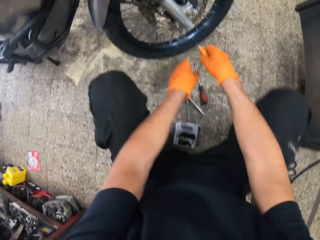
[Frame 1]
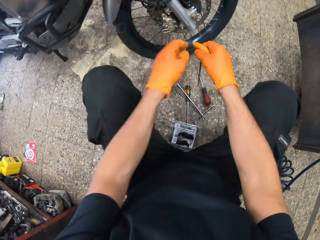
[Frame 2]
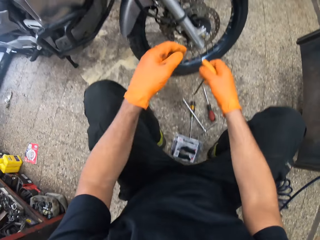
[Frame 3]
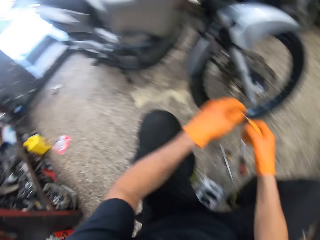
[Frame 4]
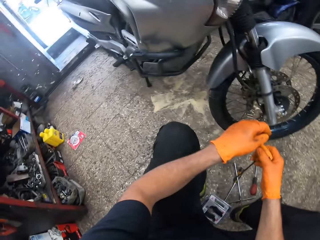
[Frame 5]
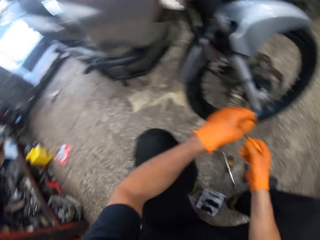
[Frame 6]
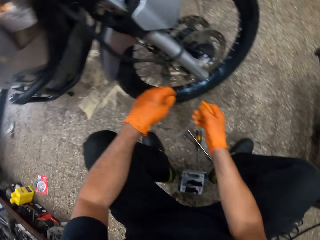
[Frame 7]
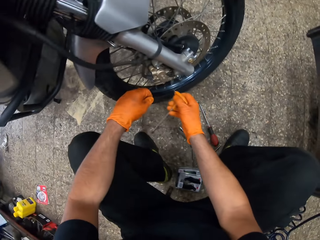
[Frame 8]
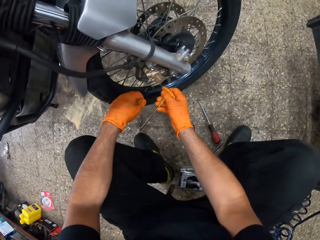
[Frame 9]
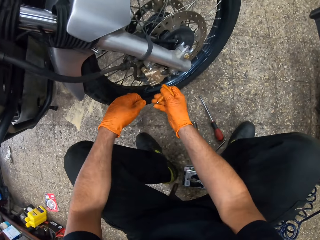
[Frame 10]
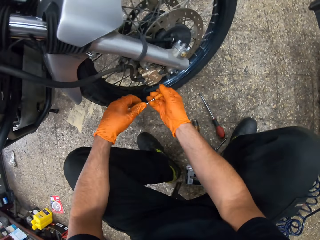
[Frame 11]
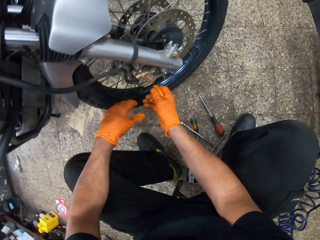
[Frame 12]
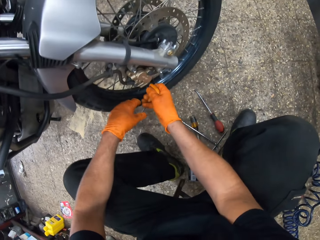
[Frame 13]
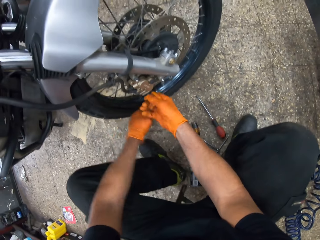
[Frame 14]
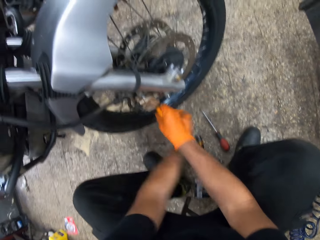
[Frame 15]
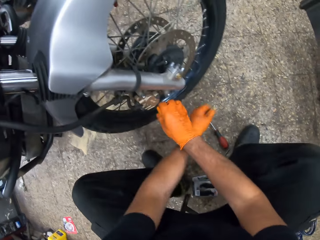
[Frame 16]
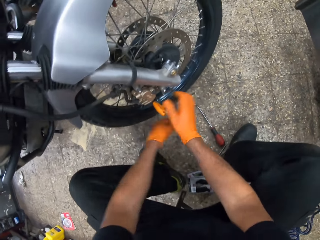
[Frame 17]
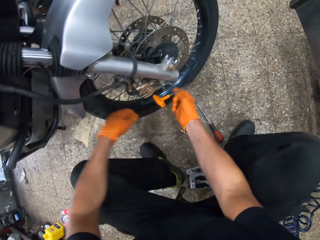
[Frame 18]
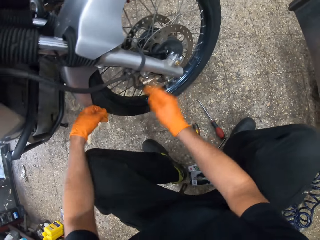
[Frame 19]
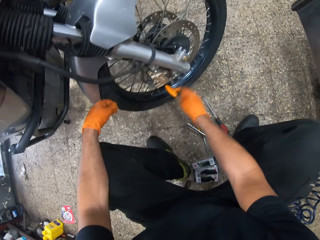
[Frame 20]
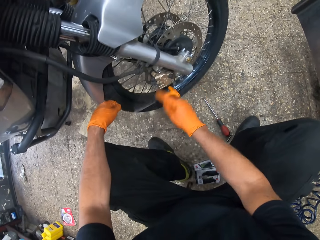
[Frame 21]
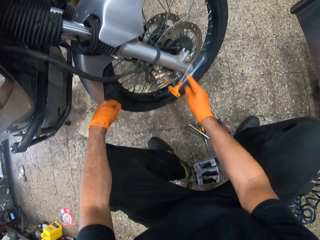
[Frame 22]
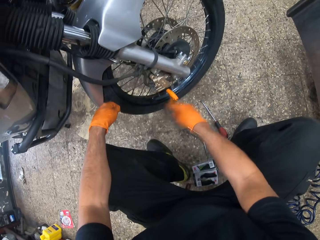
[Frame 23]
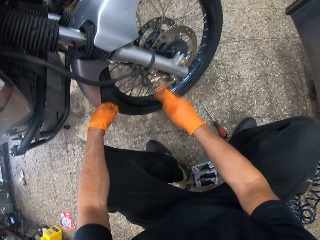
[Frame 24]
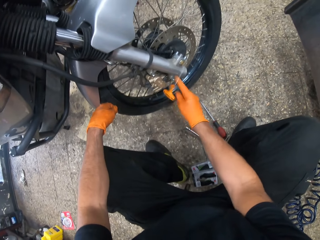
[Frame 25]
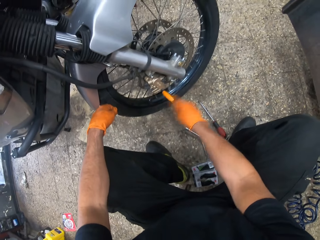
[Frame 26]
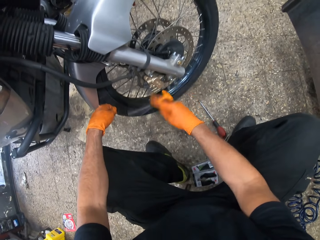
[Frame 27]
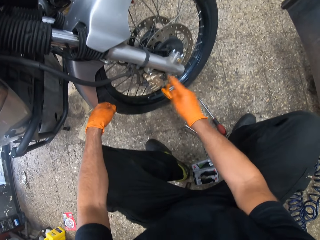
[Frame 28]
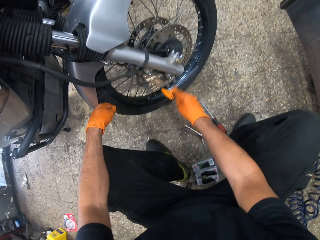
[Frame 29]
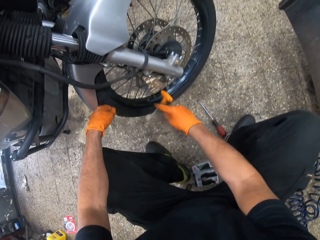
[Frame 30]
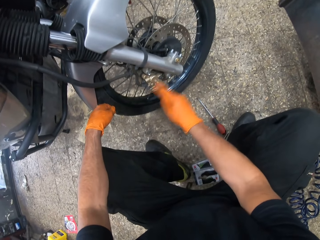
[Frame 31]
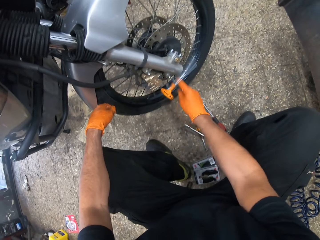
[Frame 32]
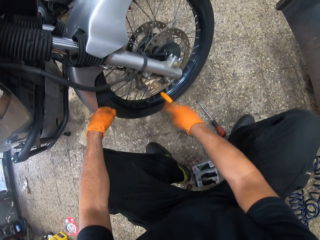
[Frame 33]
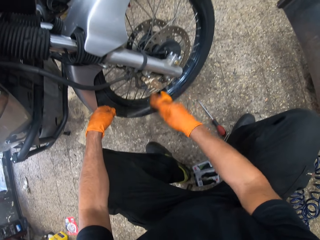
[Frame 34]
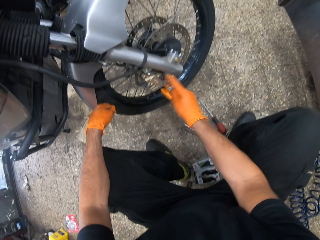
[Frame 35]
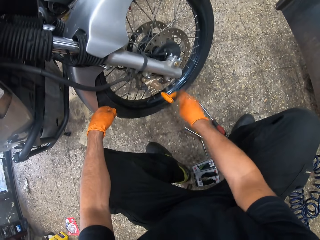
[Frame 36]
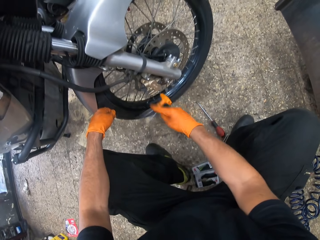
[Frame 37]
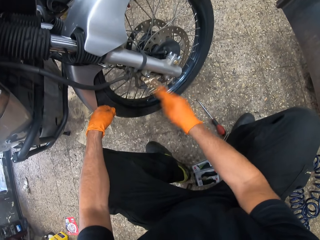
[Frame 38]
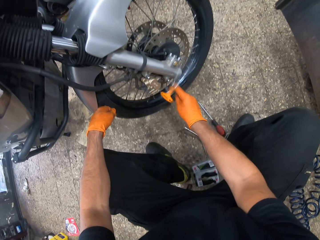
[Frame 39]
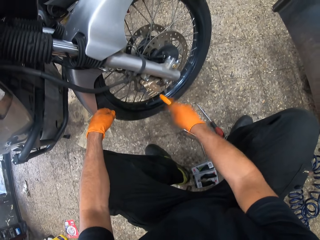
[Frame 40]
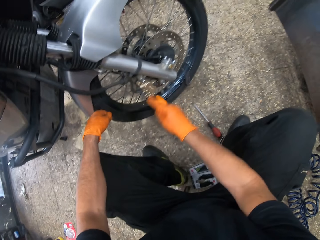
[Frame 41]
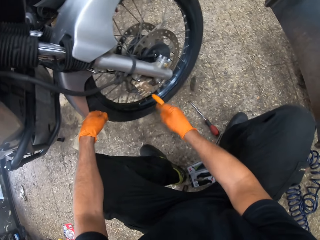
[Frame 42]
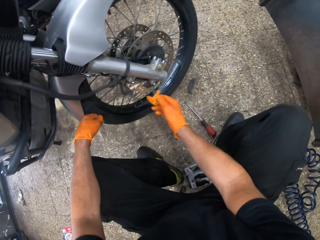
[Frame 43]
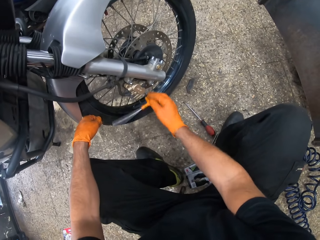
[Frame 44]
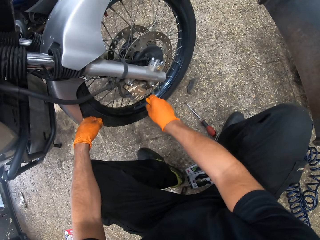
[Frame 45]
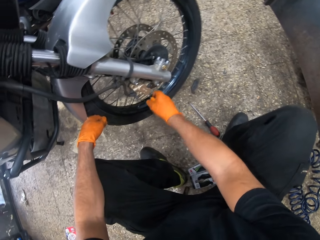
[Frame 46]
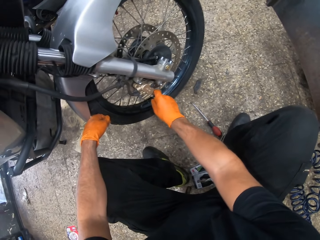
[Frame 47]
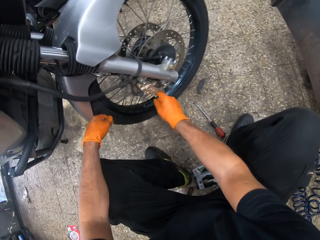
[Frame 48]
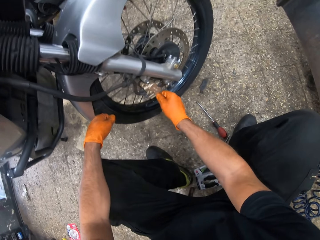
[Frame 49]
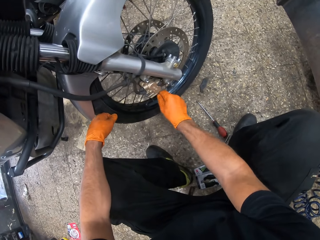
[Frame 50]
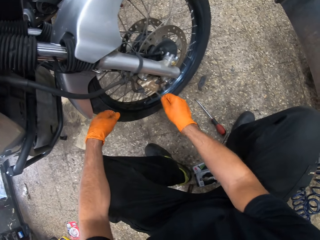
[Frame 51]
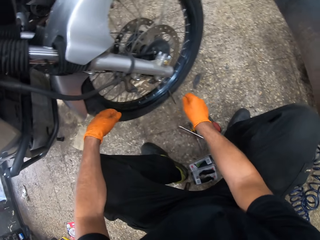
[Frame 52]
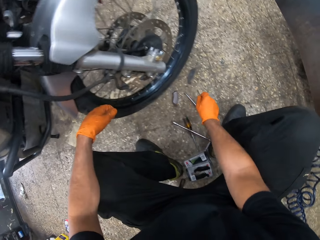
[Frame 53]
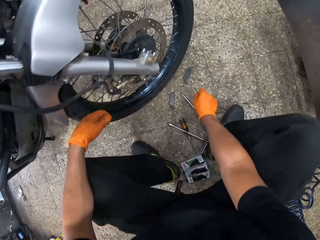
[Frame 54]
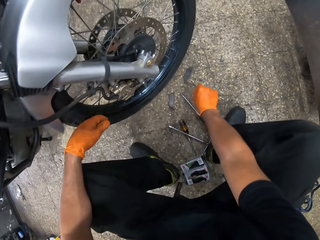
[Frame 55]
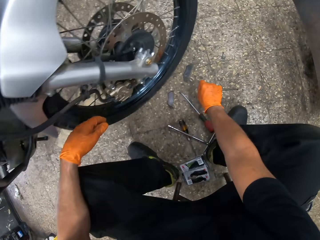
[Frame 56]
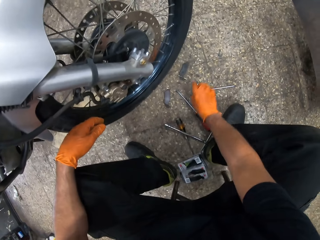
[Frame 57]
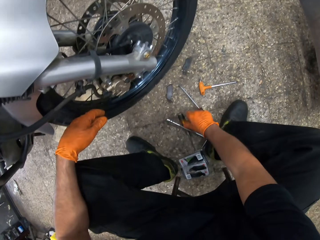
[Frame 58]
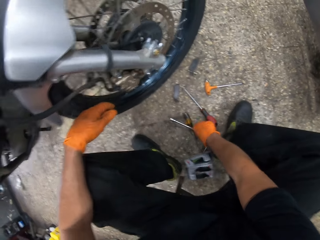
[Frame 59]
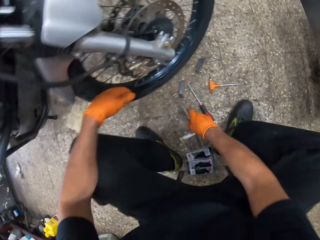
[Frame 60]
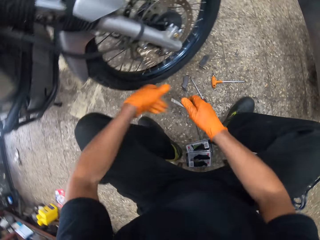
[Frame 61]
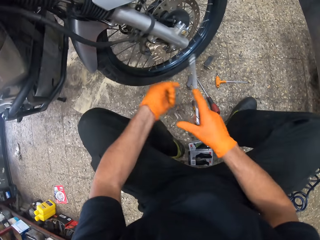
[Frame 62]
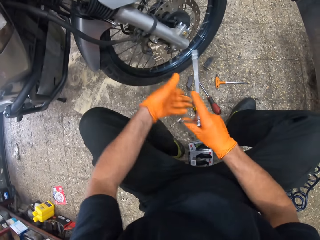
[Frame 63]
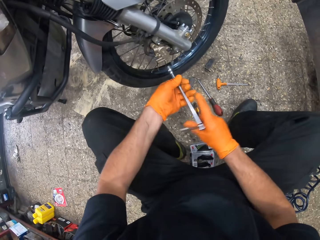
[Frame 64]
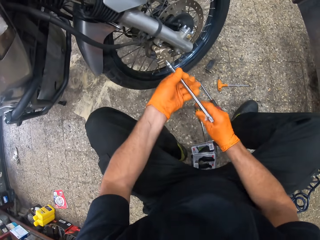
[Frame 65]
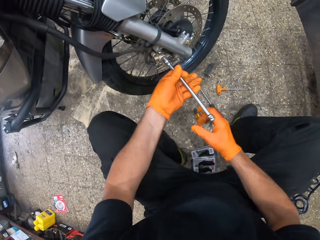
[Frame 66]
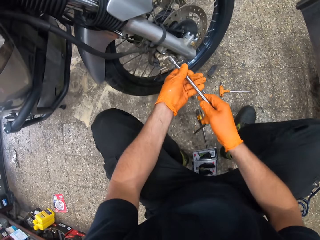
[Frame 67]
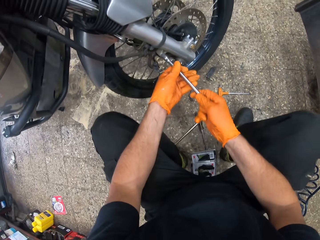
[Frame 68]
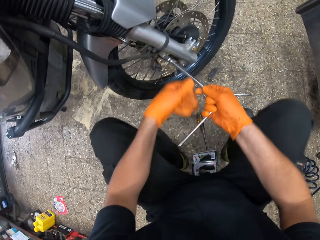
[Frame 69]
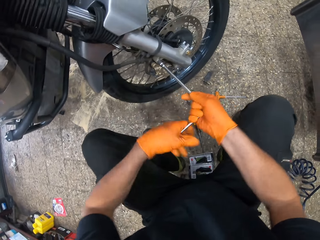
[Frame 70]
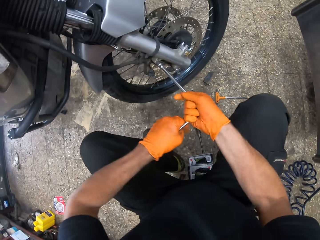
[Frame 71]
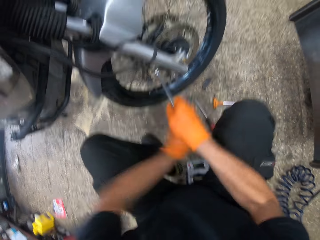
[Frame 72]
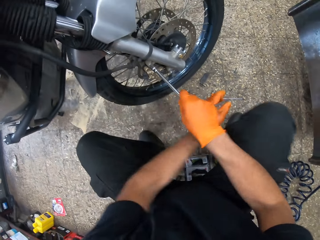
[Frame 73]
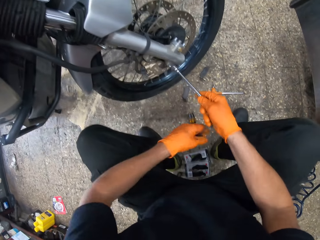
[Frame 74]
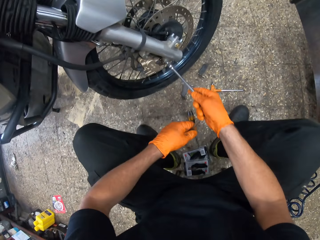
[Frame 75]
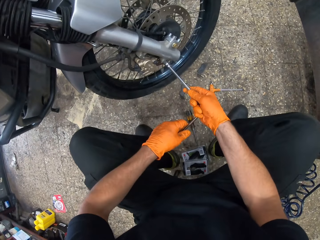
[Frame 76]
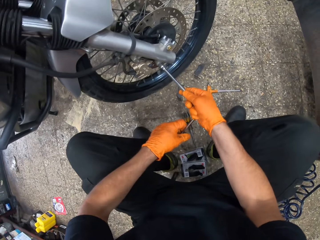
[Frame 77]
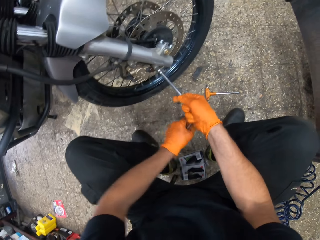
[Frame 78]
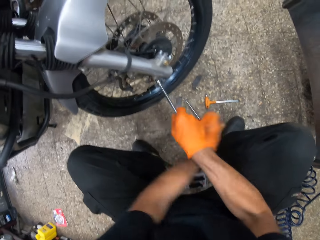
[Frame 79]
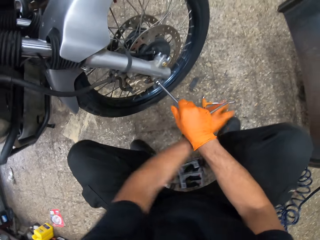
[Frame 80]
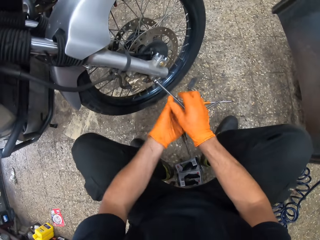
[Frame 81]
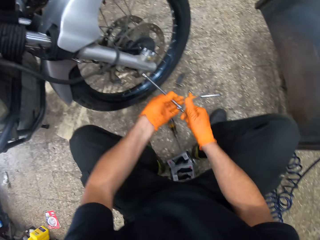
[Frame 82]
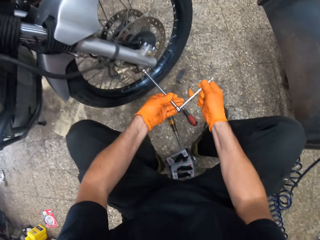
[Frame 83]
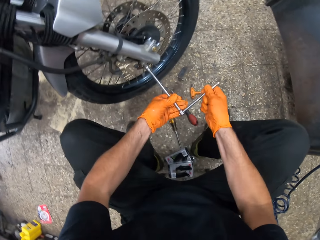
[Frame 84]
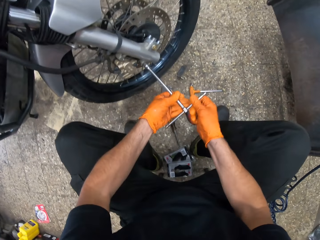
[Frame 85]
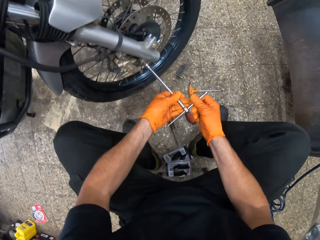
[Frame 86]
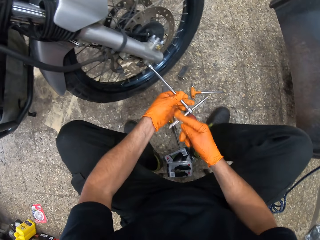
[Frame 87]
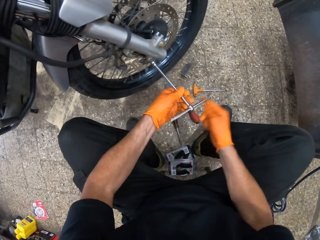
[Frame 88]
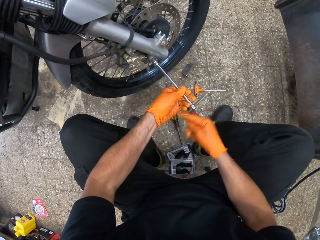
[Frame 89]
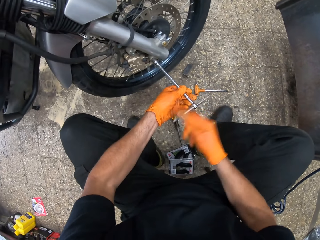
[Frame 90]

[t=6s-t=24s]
The camera wearer picks up a spanner or spark plug wrench from the ground, sits on a stool, and drops brake pads on the floor. They hold the spark plug wrench. They move both hands. They move the spark plug wrench near the motorbike. They connect the spanner to a bolt. They open the bolt of the motorbike with the spark plug wrench. They let go of the spark plug wrench with the left hand. They open the bolt of the motorbike with the spark plug wrench. They pull the spark plug wrench. They remove the spark plug wrench from the motorbike. They put down the spark plug wrench on the ground. They pick up a wheel spanner or T-shaped lug wrench from the ground. They hold the T-shaped lug wrench. They place the T-shaped lug wrench on the motorbike. They connect the wheel spanner to a bolt. They hold the T-shaped lug wrench with both hands. They loosen the bolt with the wheel spanner. They move the T-shaped lug wrench. They connect the wheel spanner to the bolt. They loosen the bolt with the wheel spanner. They adjust the wheel spanner.

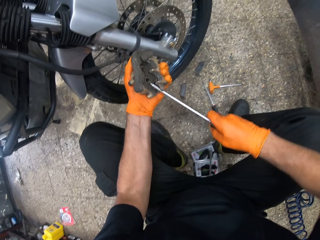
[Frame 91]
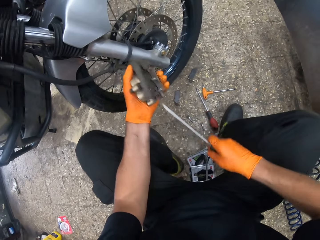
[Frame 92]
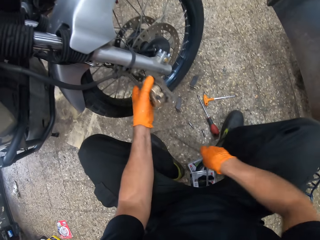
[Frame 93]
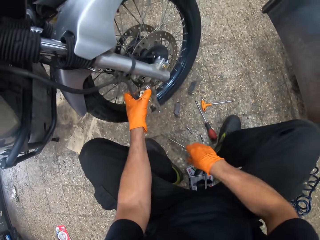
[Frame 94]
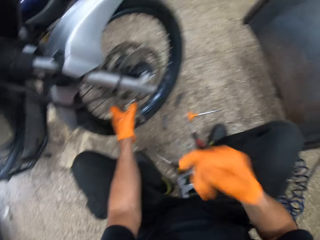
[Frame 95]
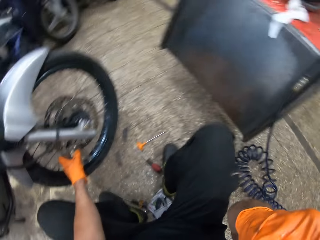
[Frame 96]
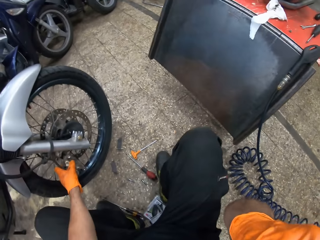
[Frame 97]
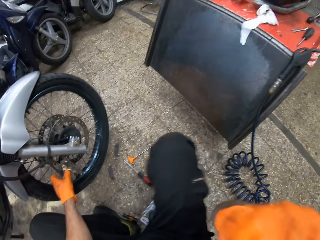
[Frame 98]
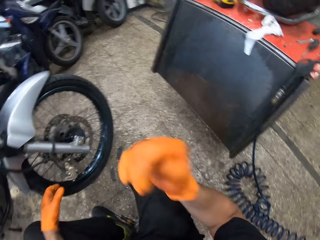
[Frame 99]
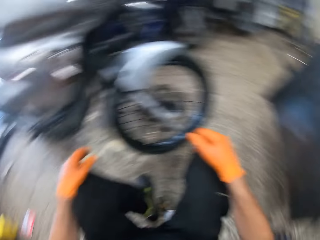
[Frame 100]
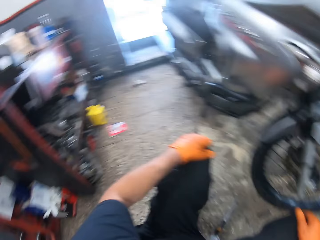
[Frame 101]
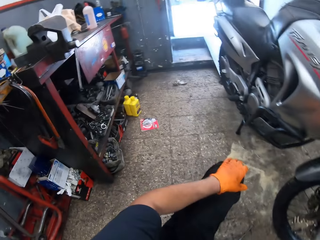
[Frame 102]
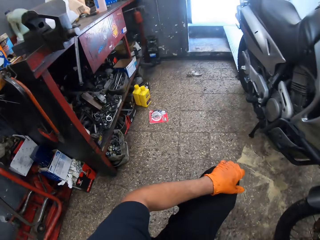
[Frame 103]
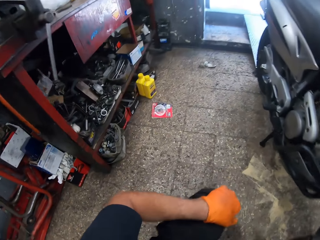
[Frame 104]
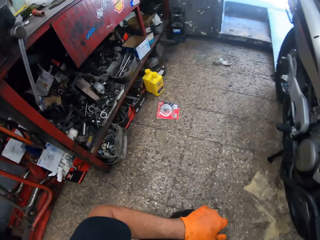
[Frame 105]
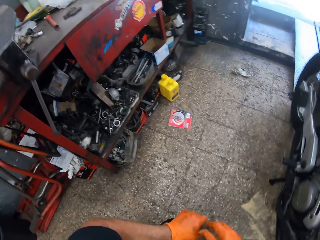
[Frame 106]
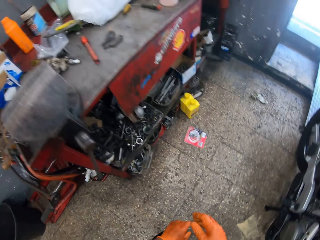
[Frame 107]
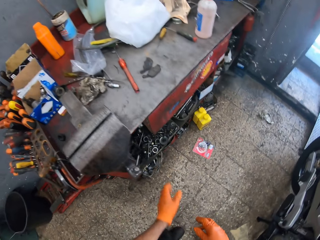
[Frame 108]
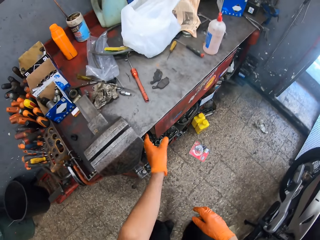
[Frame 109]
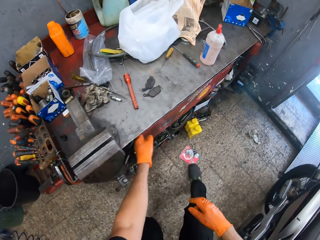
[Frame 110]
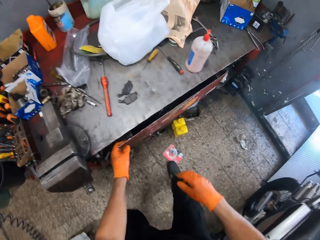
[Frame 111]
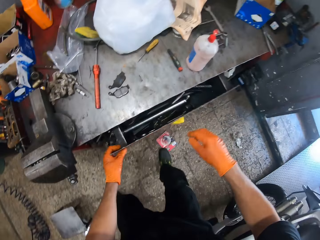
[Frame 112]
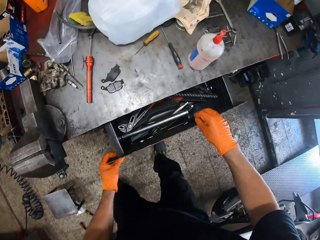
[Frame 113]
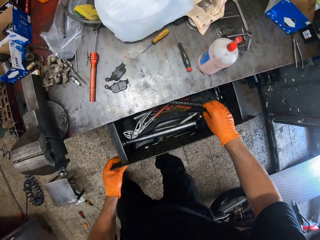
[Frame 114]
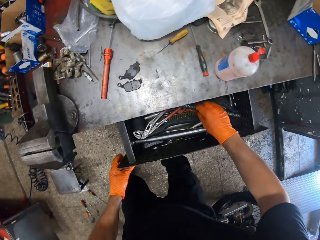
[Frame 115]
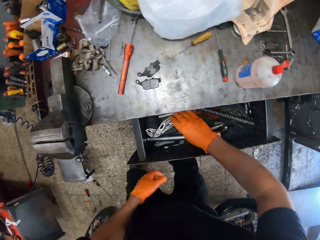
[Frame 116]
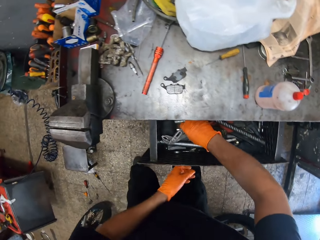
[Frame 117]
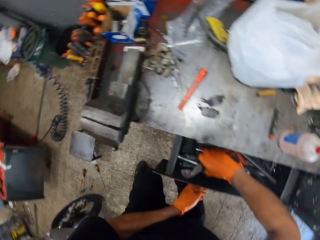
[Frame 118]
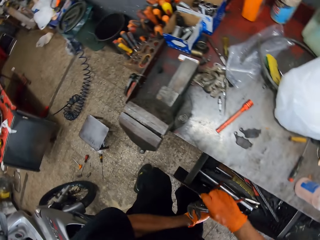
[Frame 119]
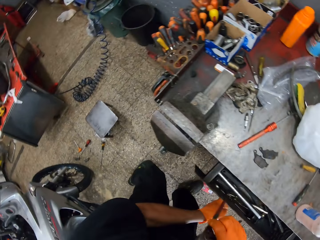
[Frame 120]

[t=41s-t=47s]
The camera wearer removes the screwdriver from the drum brake of the motorbike. He drops the screwdriver on the ground. He lifts the right hand. He lets go of the brake drum of the motorbike. He touches his face. He looks around. He stands up. He walks around. He opens a tool drawer in a workbench. He picks a pipe cutter or plier from the drawer.
